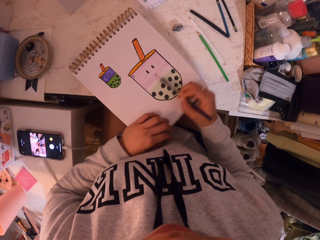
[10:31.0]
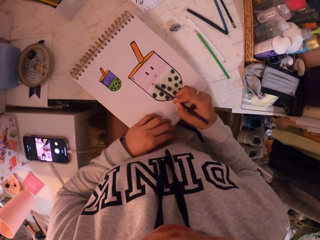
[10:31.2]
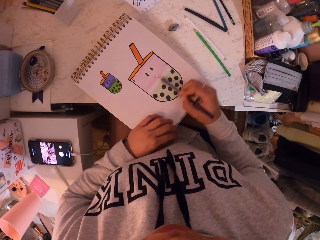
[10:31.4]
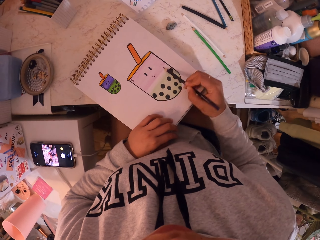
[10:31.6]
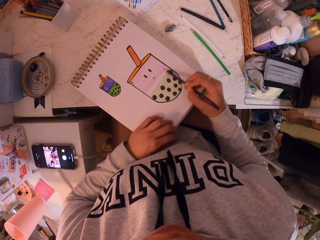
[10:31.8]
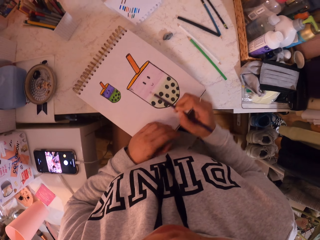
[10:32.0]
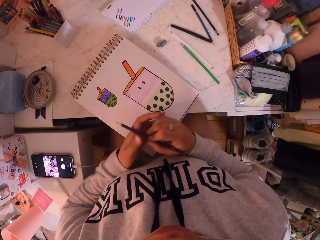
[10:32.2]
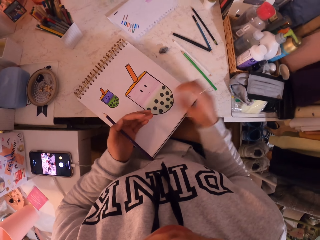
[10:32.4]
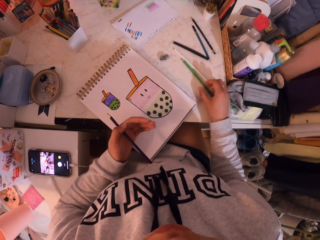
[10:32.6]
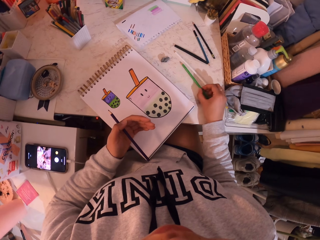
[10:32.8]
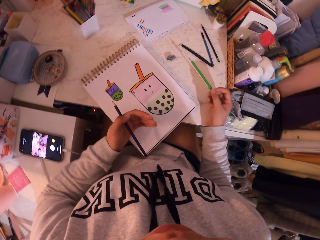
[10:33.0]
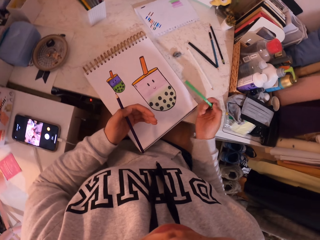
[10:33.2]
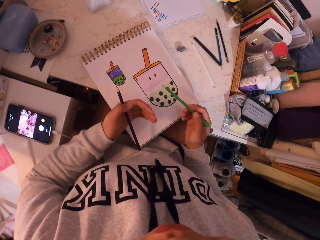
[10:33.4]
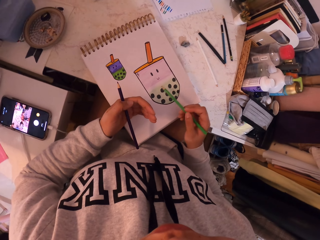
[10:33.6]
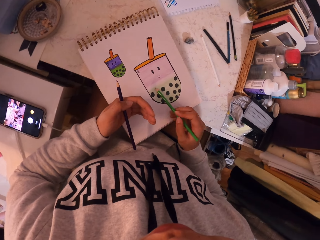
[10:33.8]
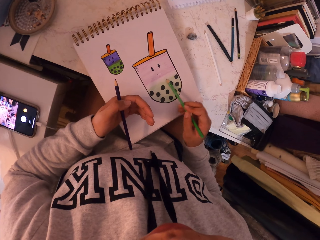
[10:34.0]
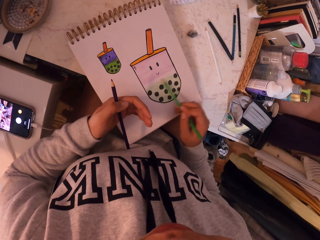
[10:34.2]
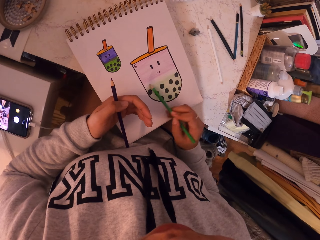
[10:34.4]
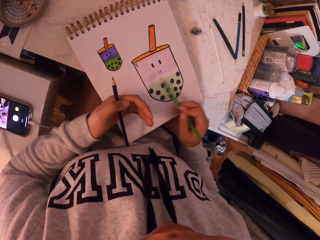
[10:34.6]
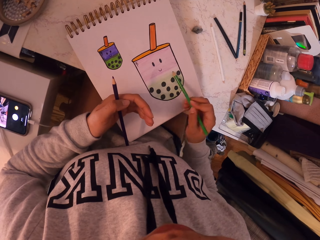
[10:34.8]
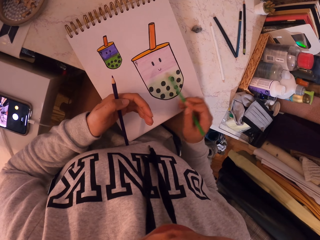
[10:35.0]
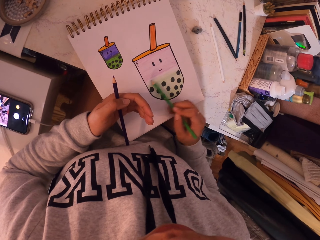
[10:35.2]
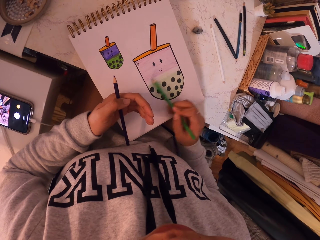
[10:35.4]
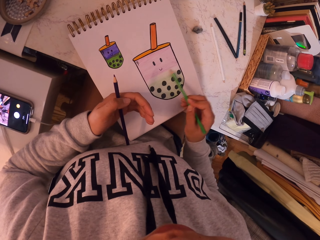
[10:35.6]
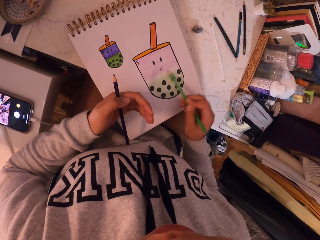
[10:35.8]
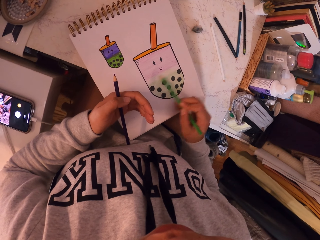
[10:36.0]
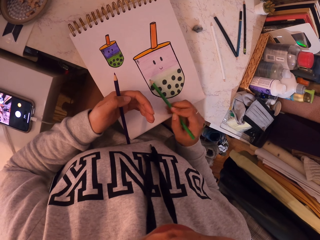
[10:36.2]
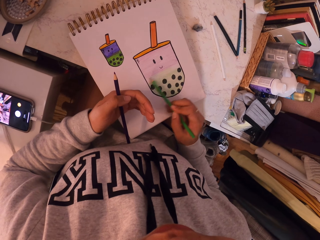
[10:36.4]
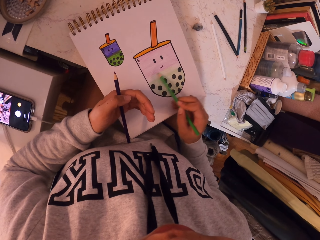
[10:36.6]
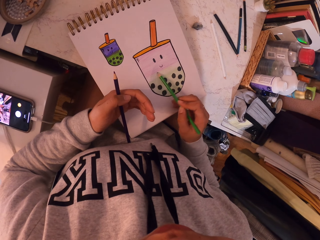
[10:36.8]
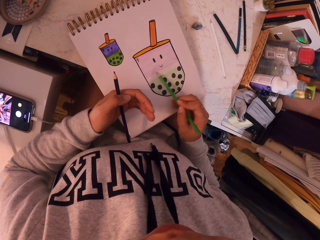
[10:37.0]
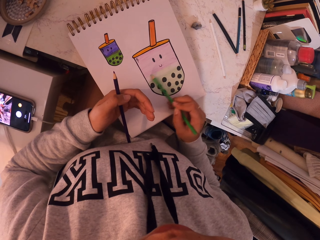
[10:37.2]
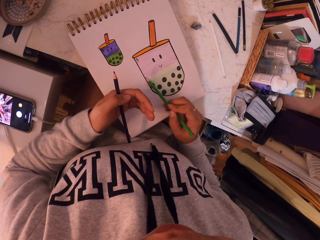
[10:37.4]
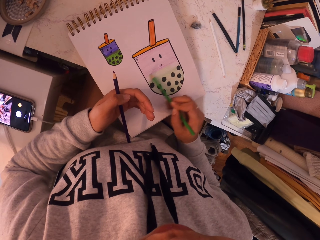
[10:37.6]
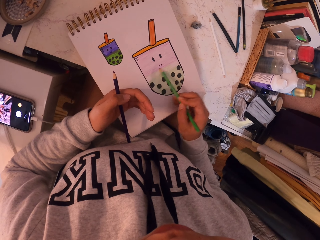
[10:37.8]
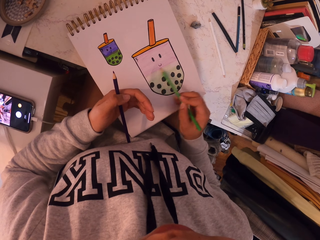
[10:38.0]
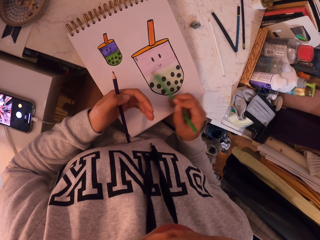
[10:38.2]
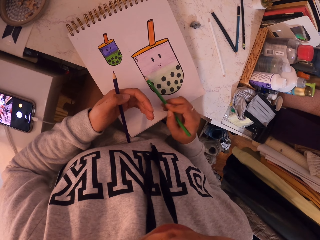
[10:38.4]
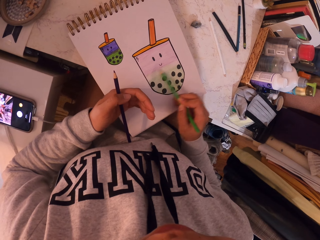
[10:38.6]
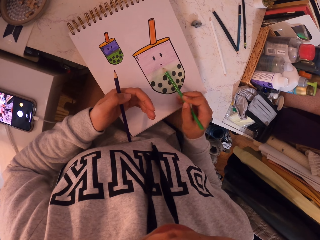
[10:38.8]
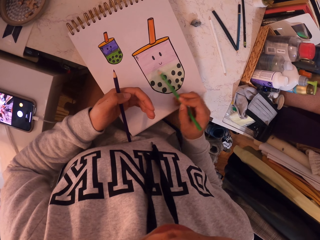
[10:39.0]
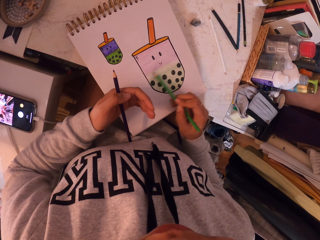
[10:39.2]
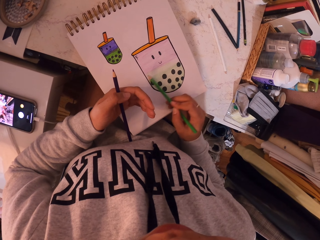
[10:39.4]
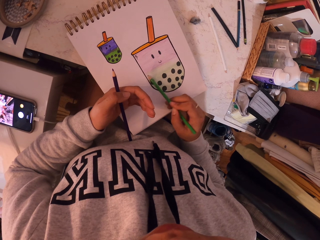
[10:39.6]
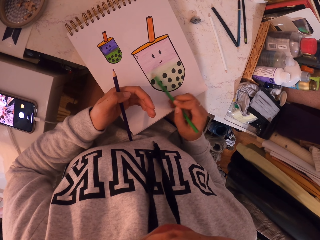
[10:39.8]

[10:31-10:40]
The camera wearer picks a green color pen. They paint the drawing with the green color pen.

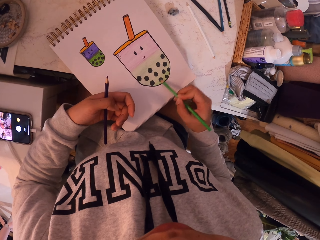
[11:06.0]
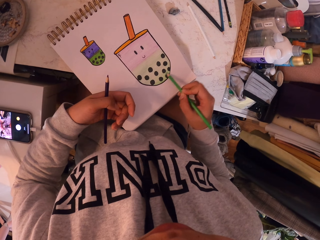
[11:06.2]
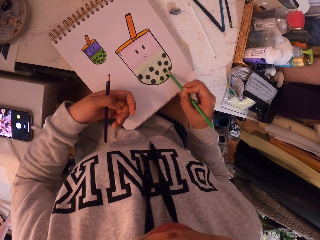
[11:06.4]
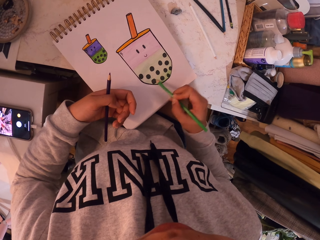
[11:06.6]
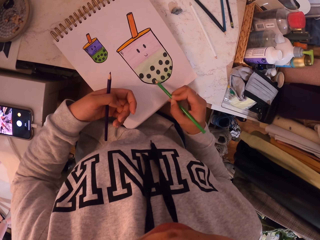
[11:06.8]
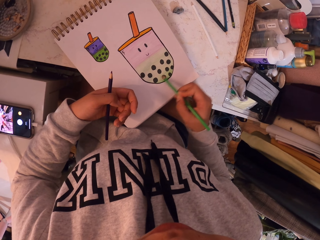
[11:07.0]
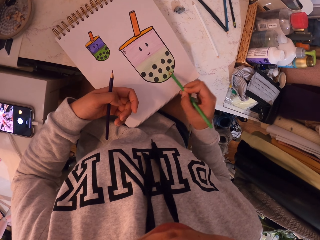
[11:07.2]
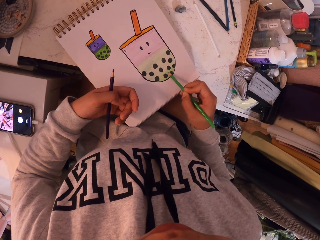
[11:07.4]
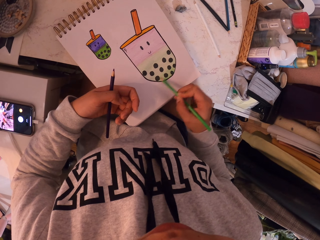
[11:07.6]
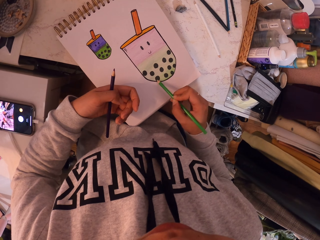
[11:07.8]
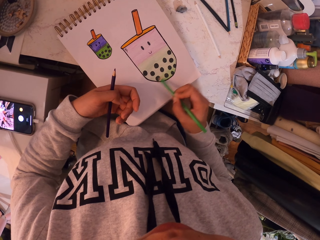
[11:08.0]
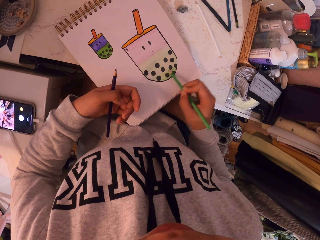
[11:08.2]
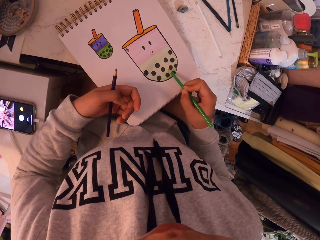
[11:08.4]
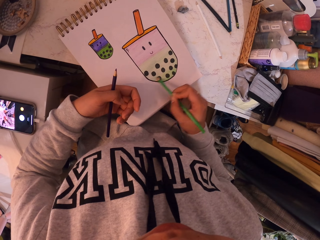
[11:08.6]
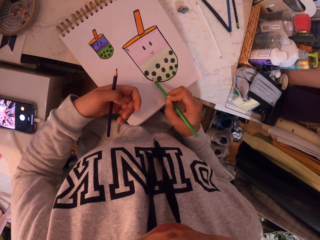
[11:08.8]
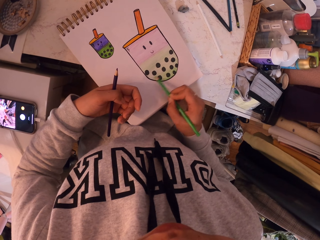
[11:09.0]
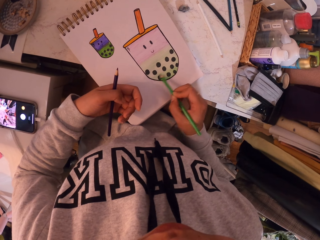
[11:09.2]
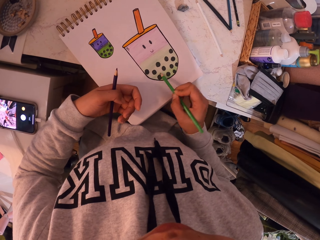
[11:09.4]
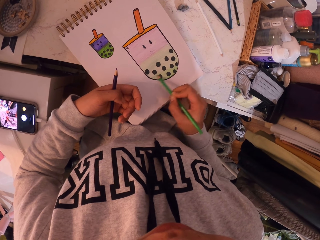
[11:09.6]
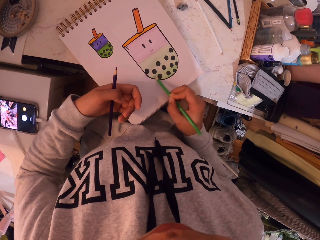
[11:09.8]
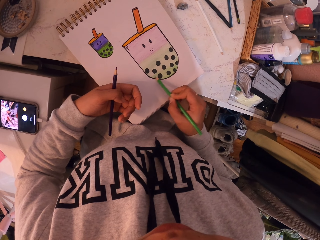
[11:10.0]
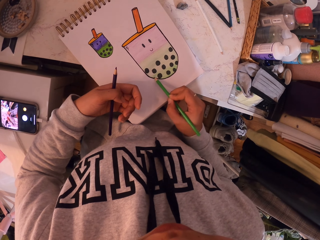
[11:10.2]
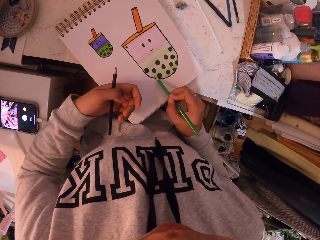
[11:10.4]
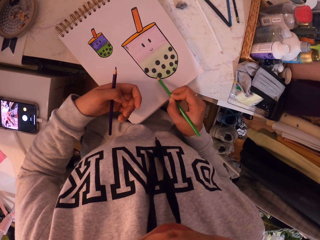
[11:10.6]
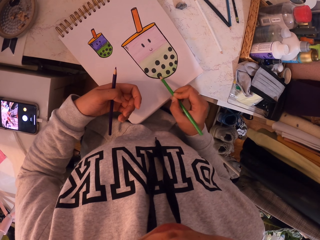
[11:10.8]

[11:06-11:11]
The camera wearer colors the drawing.

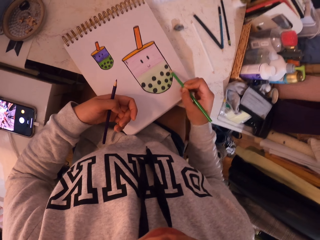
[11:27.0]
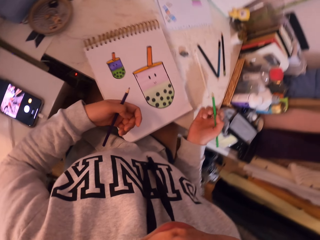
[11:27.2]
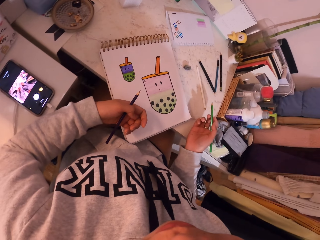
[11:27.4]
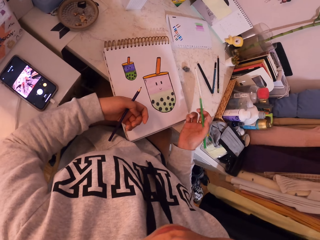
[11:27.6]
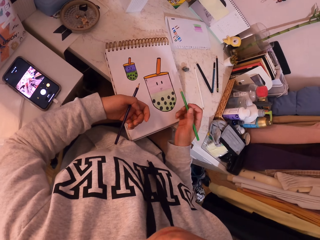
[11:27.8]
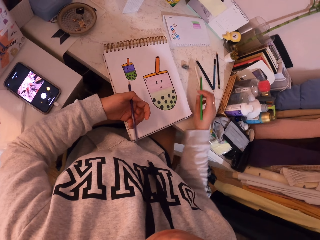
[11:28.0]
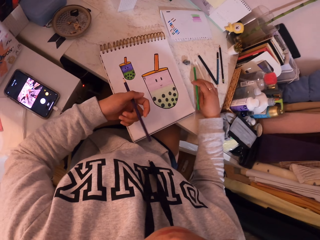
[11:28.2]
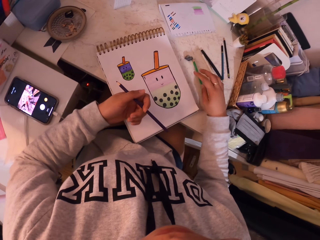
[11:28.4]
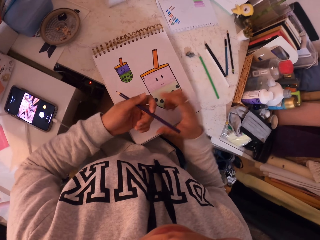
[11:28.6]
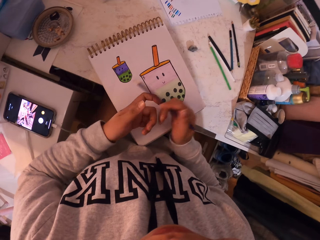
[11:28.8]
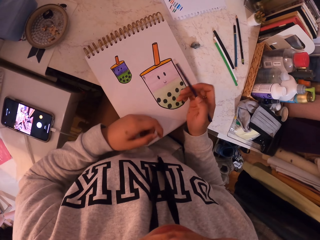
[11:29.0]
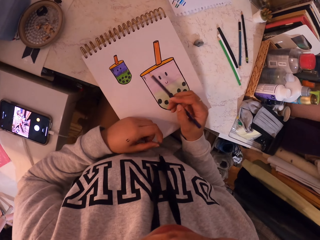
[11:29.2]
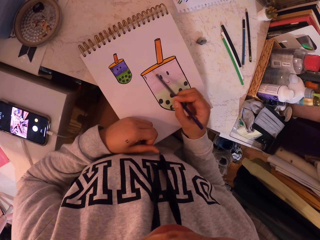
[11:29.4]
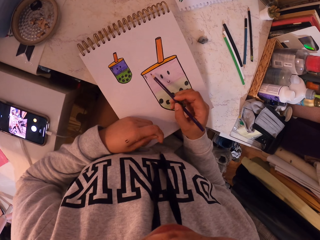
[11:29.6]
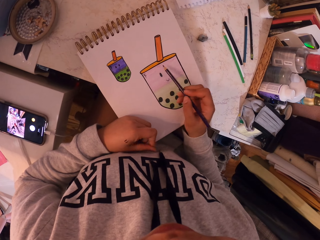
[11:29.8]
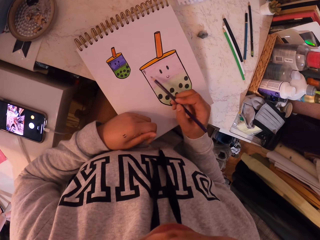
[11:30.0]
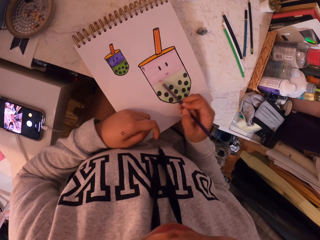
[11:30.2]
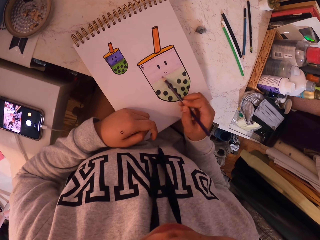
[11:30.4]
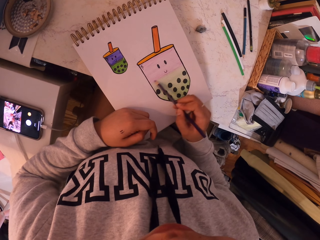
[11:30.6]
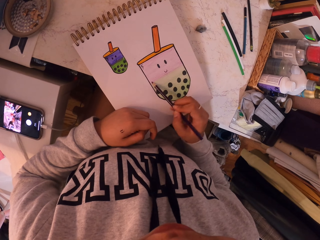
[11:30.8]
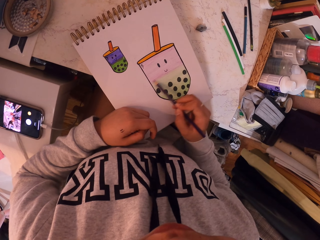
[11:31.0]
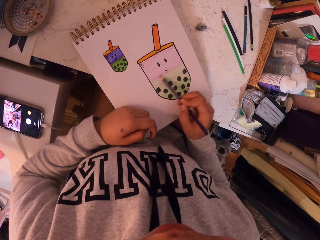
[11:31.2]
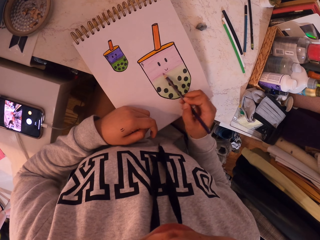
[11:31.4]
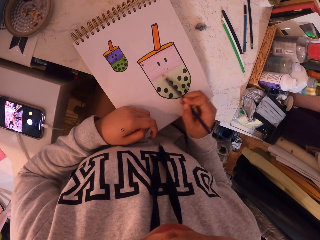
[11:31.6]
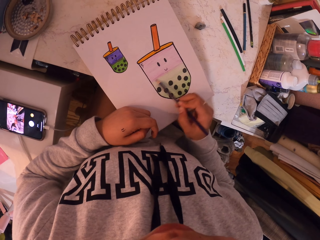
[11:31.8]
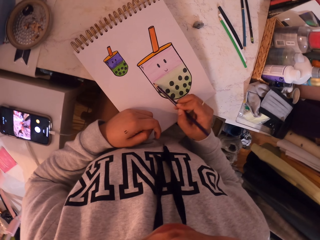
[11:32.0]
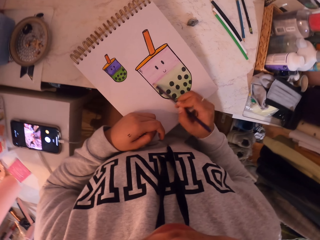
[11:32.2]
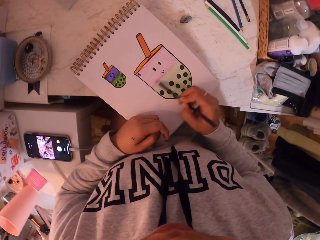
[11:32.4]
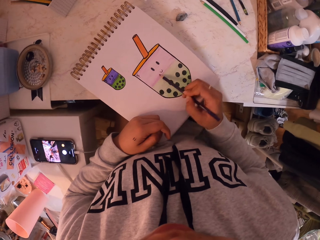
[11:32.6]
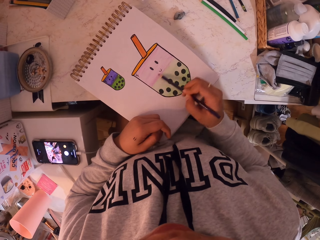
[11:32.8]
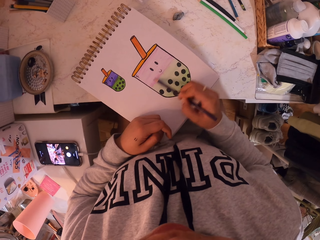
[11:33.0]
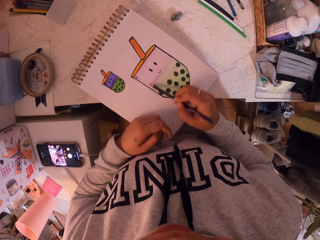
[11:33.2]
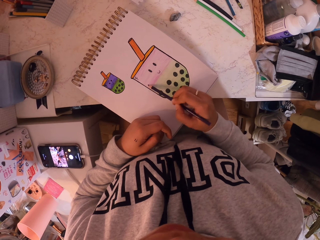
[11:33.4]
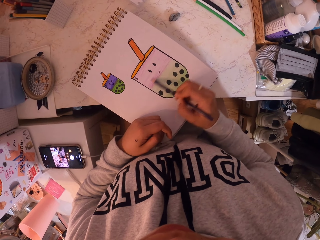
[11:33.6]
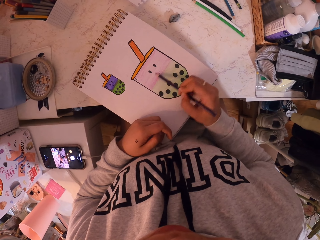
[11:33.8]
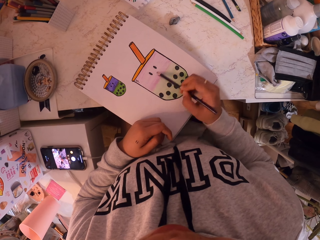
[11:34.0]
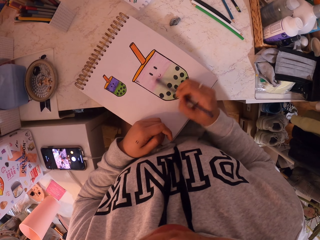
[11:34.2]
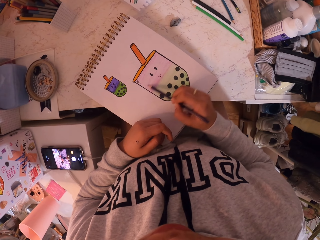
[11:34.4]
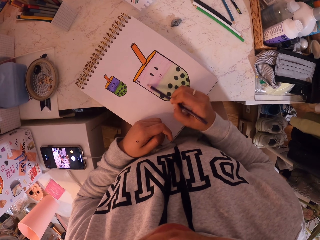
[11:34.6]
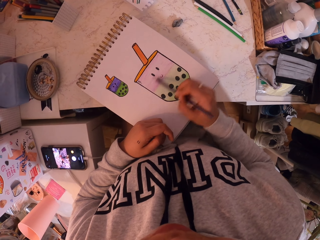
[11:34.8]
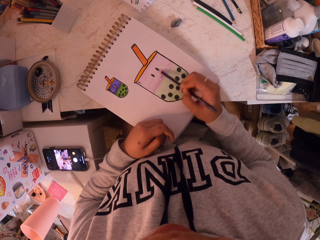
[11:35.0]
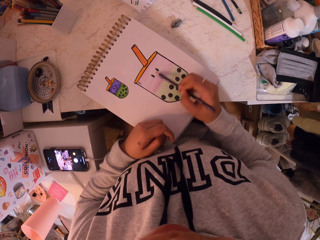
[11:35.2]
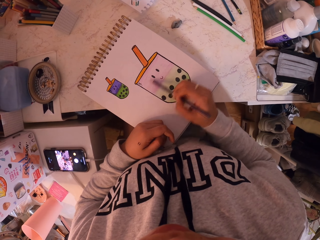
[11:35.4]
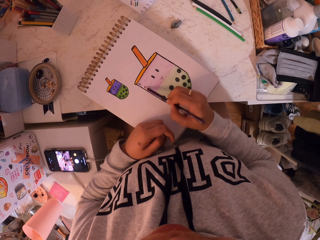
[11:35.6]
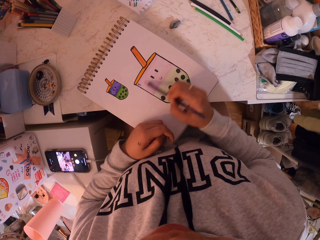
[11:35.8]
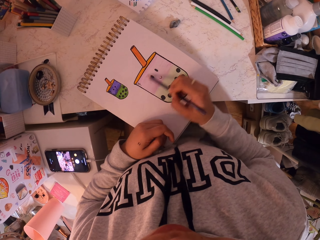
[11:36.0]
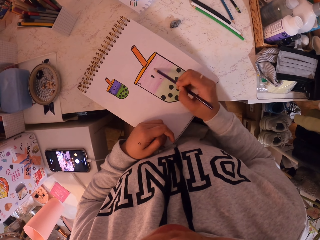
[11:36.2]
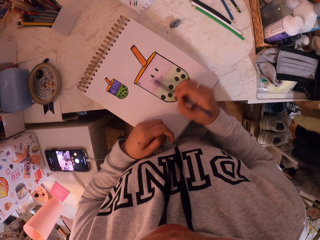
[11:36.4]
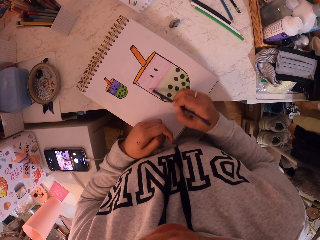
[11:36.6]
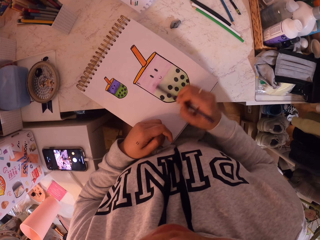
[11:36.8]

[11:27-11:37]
The camera wearer puts the green pen on the table. They take the black pencil. They paint with the brown pen.
